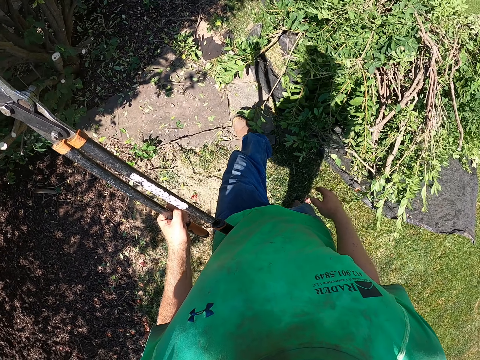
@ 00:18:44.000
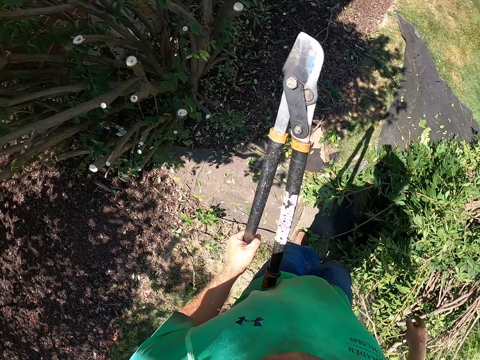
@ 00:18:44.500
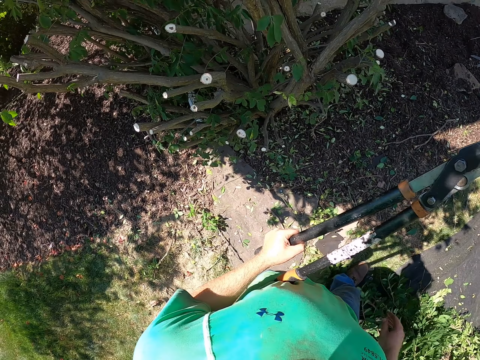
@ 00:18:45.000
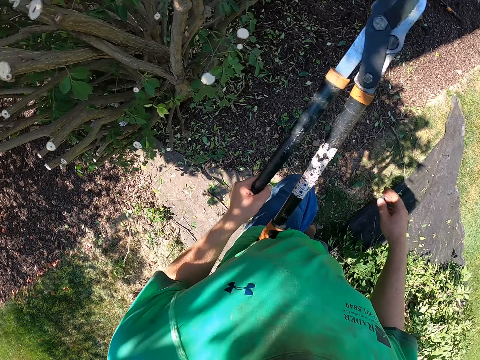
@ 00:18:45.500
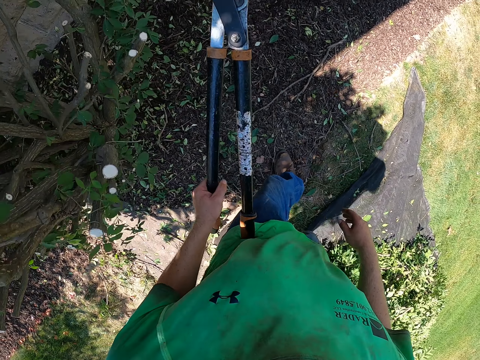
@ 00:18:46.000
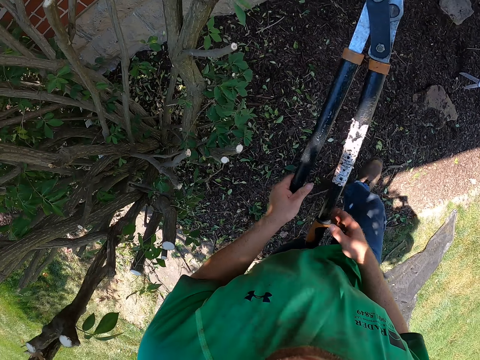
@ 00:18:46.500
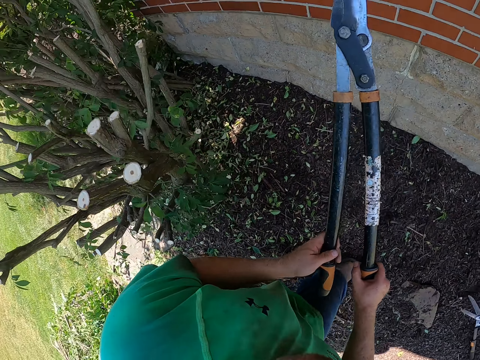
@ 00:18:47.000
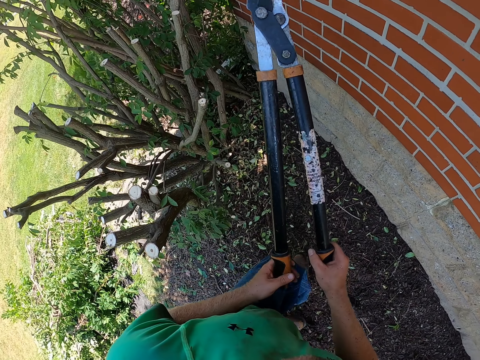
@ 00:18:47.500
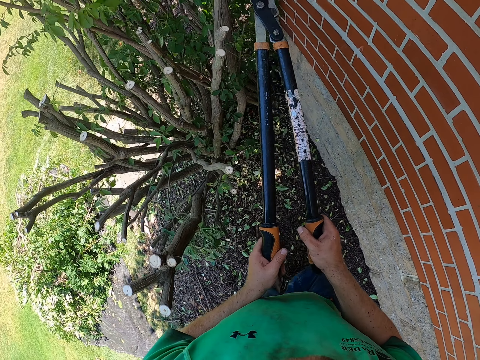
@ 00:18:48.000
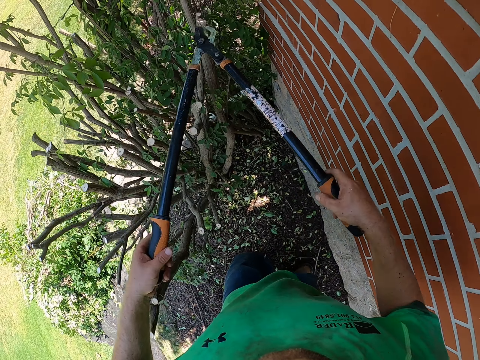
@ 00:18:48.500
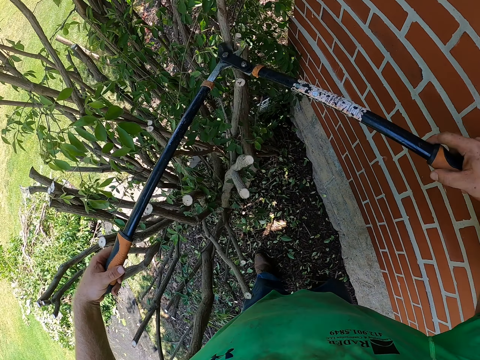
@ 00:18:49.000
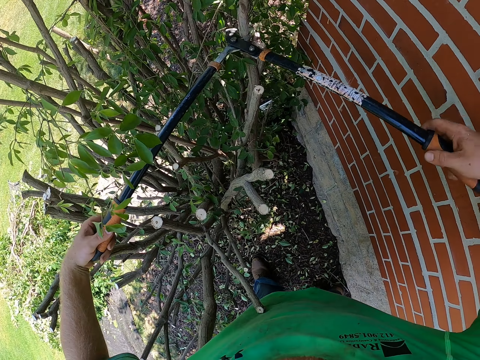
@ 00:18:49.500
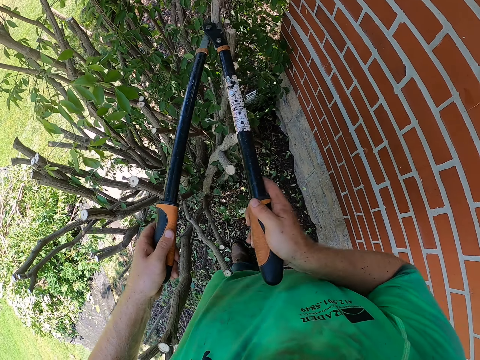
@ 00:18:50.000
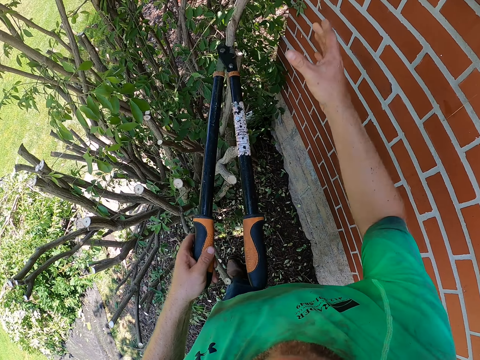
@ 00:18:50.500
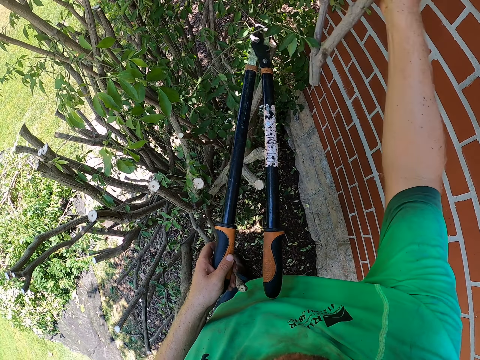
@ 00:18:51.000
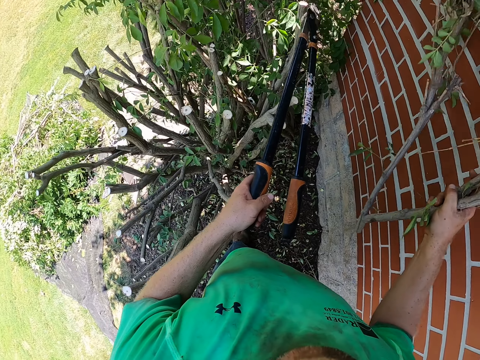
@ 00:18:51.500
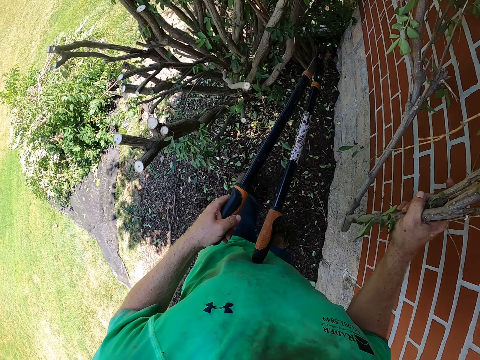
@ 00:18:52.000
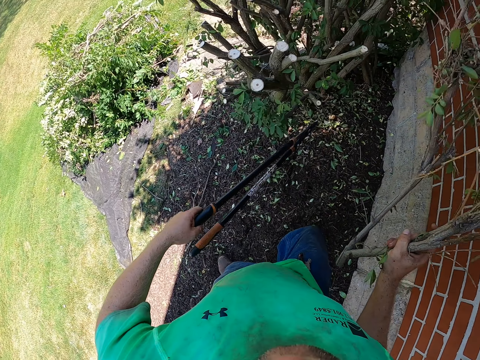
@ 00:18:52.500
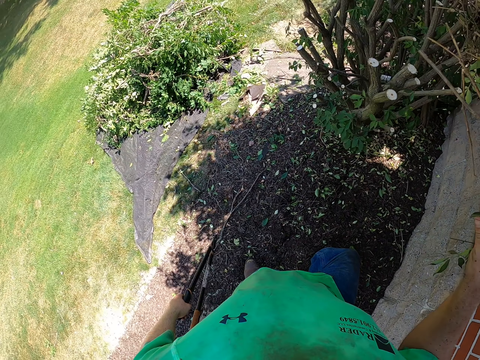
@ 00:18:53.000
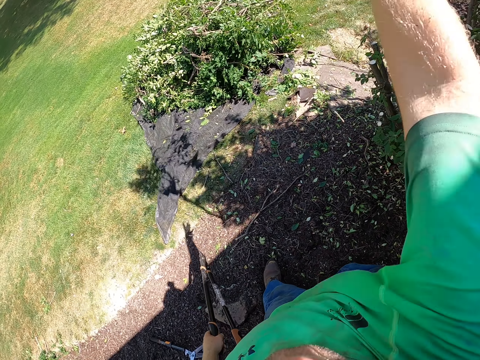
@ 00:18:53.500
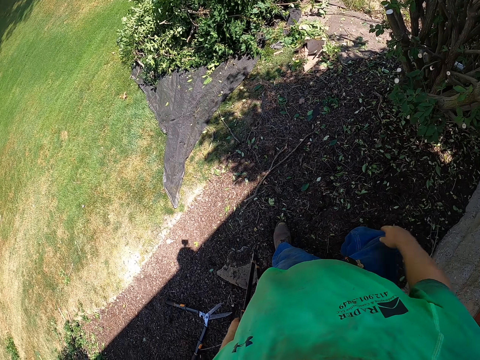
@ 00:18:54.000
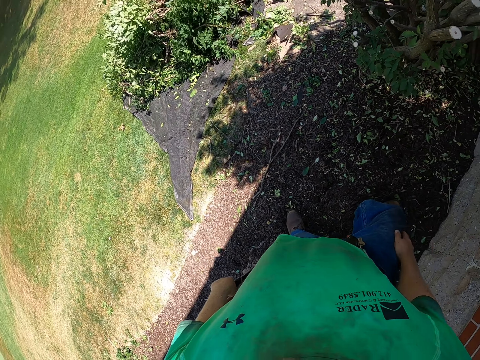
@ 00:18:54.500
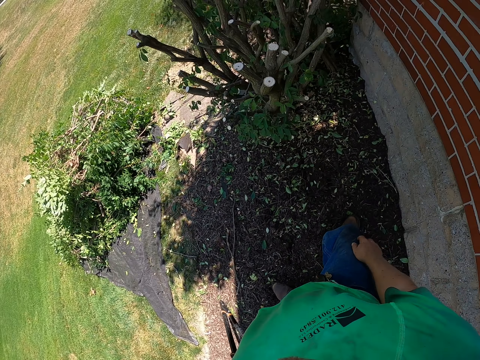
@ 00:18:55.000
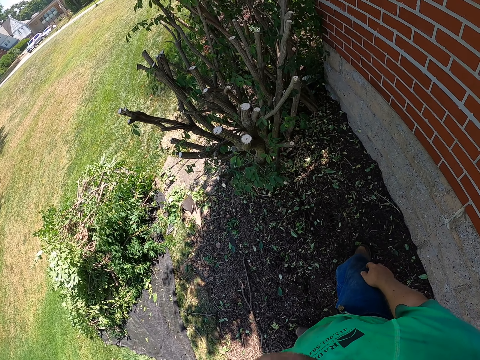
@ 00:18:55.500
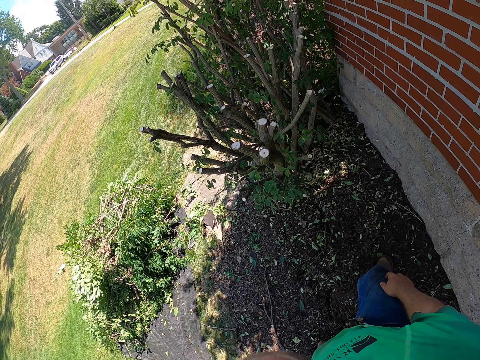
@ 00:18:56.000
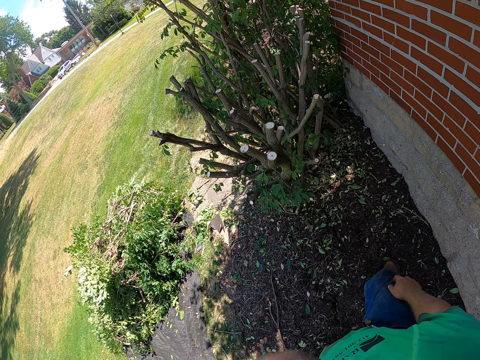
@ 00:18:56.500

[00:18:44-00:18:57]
The camera wearer walks in the compound. He holds the lopper or pruning shears with both hands. He cuts a tree branch with the lopper using both hands. He pulls the tree branch with his right hand. He picks the branch from the plant. He throws the tree branch in the net on the ground with his right hand.

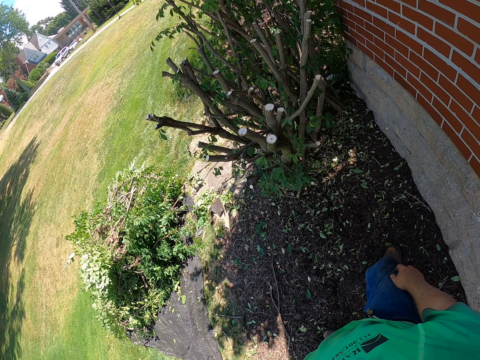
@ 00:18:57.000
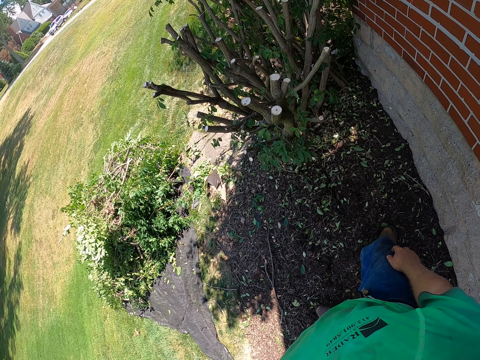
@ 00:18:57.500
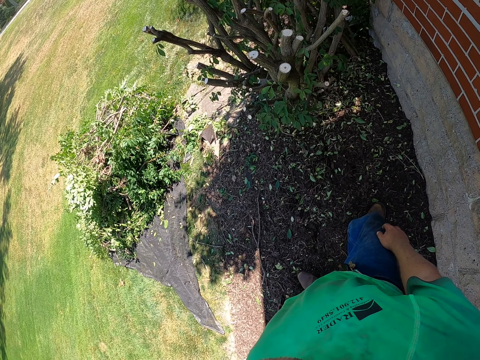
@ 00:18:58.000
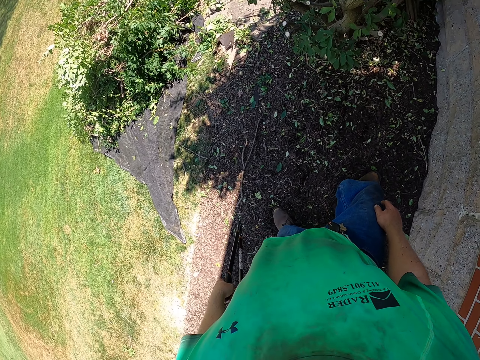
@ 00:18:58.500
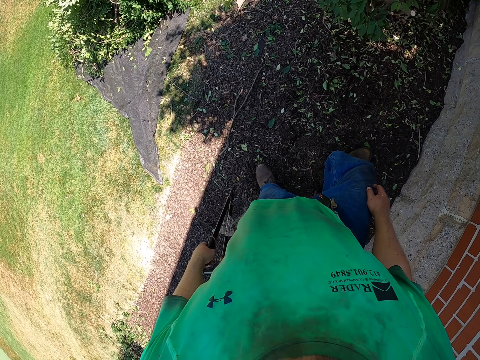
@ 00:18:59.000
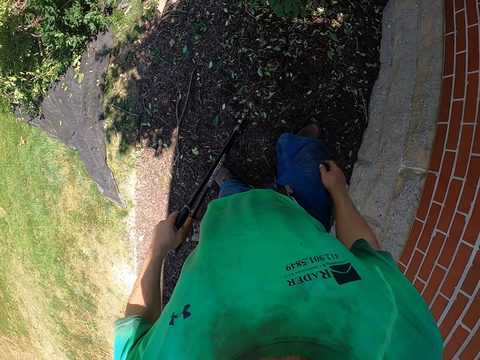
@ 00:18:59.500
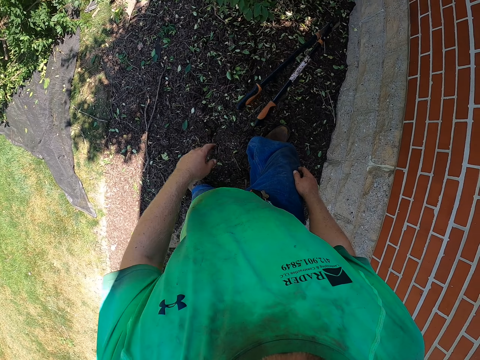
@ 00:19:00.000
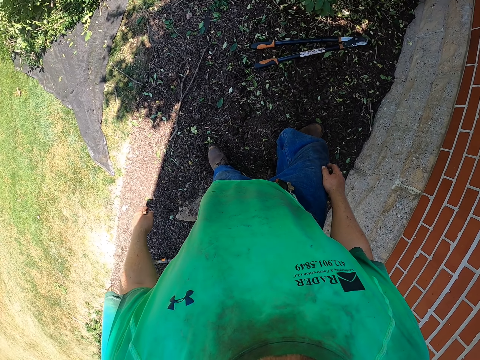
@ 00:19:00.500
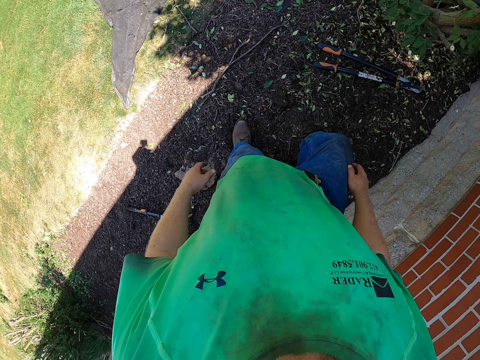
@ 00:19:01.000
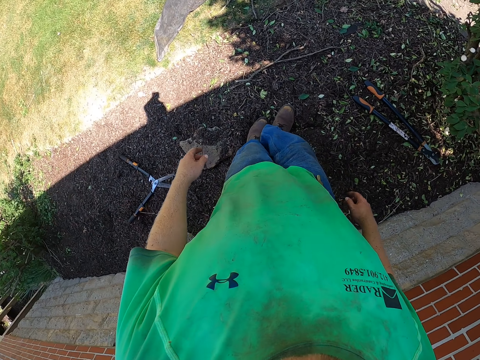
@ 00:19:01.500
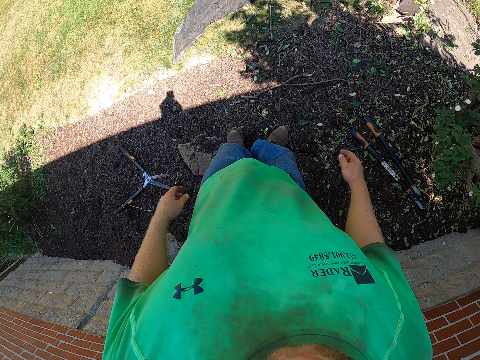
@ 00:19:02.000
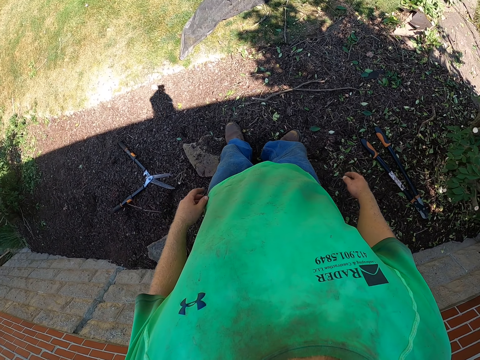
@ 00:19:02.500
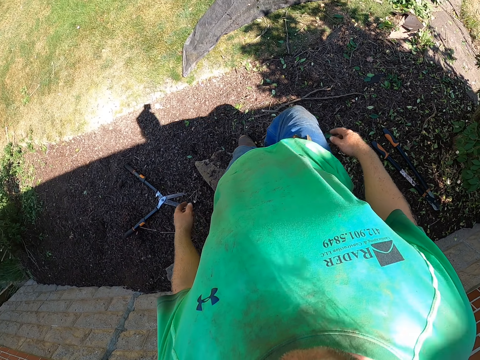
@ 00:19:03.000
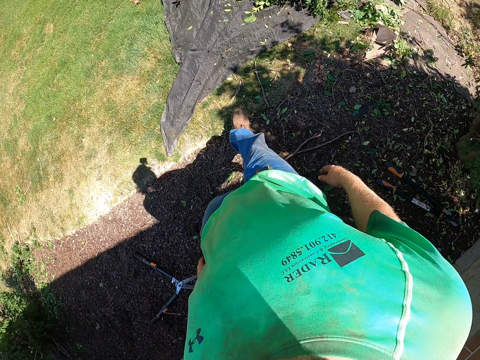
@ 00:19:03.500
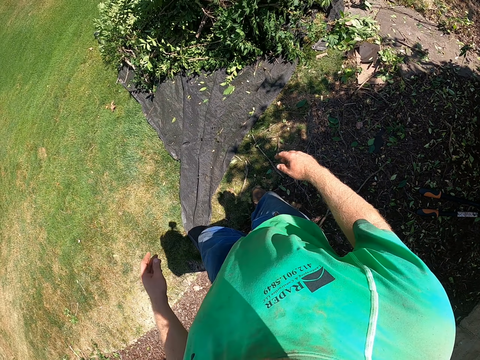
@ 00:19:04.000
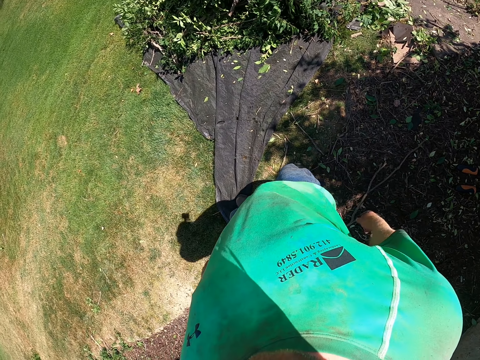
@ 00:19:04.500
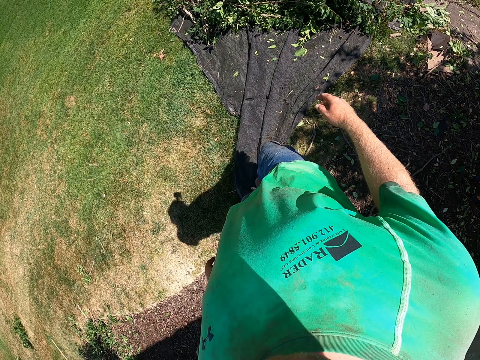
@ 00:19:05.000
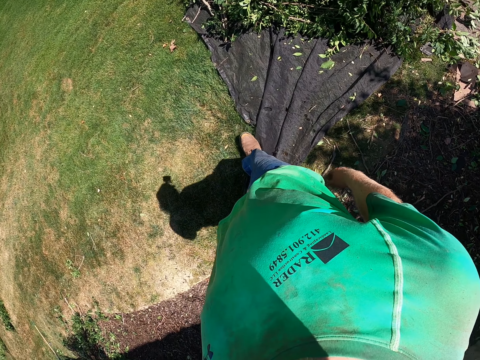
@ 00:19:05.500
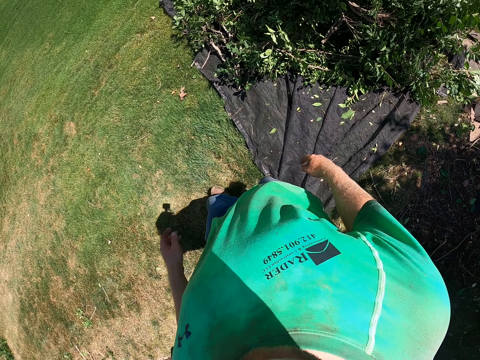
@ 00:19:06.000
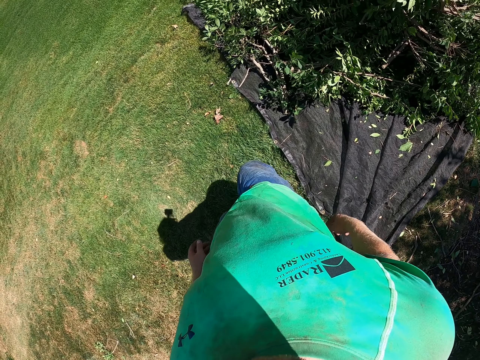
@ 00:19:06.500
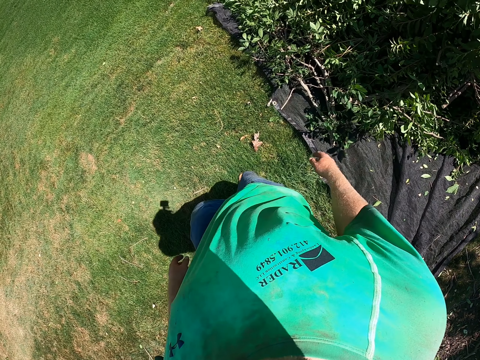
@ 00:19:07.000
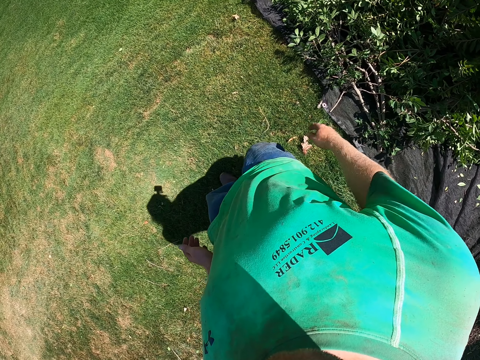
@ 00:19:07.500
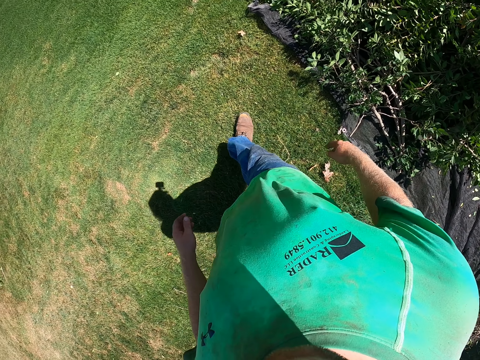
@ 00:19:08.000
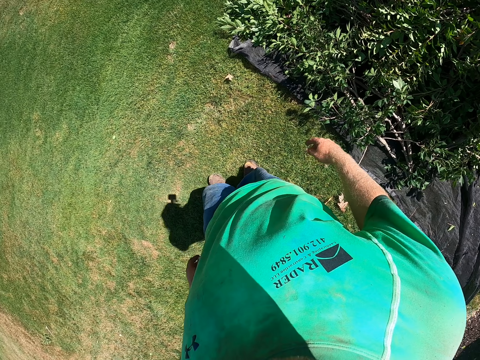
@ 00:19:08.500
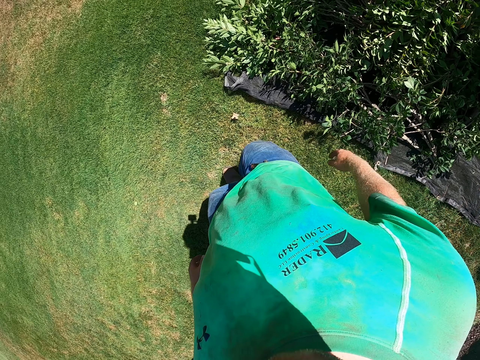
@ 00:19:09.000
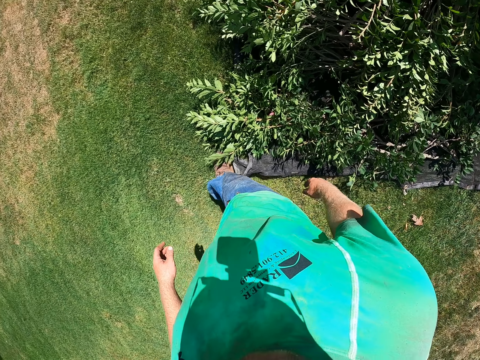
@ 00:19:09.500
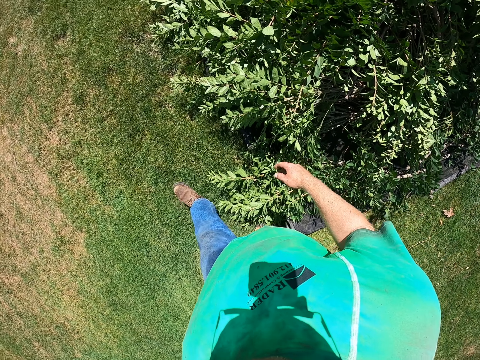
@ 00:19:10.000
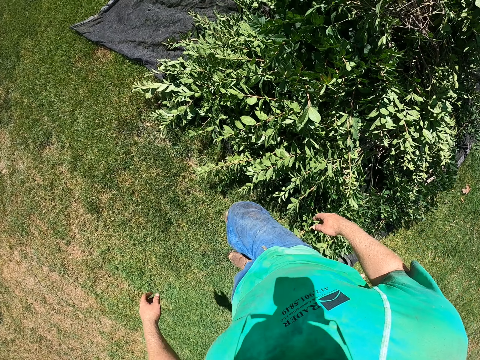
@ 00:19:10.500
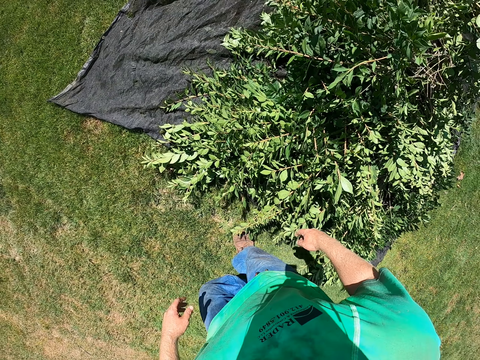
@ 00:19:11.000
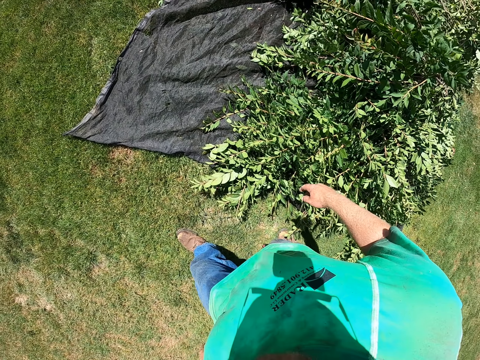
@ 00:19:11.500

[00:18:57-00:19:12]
The camera wearer drops the lopper or pruning shears on the ground with his left hand. He walks in the compound.
